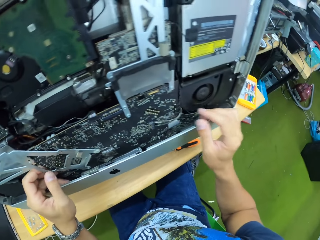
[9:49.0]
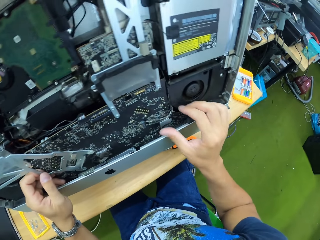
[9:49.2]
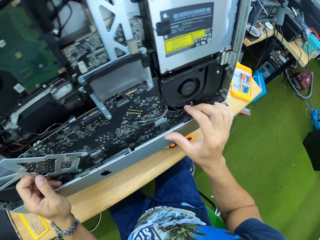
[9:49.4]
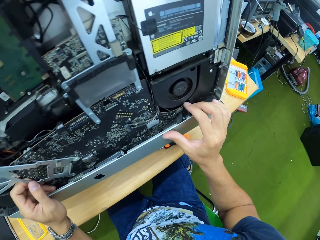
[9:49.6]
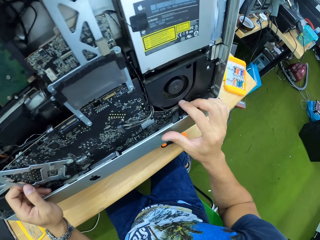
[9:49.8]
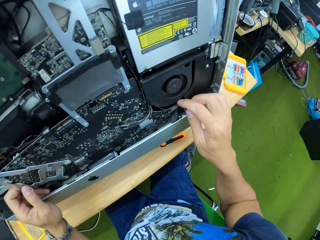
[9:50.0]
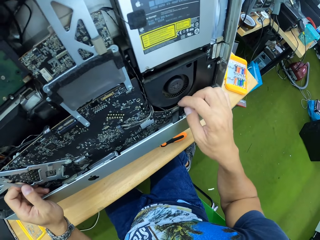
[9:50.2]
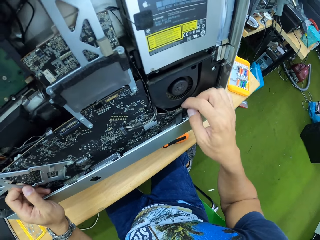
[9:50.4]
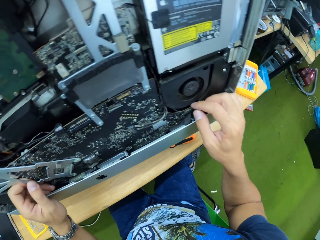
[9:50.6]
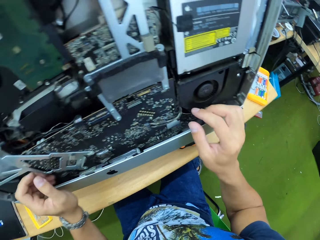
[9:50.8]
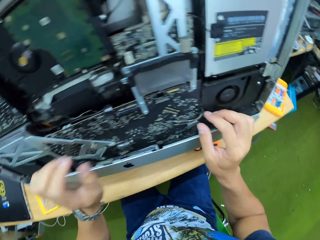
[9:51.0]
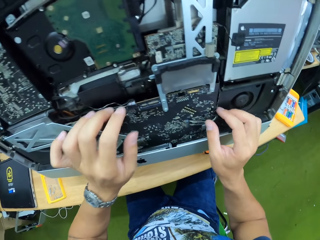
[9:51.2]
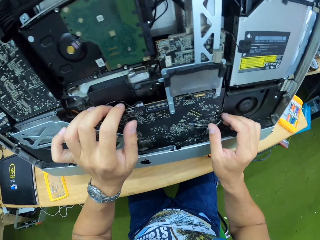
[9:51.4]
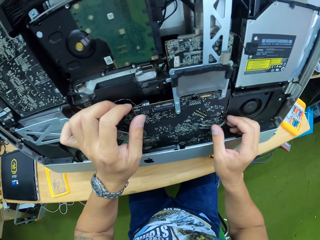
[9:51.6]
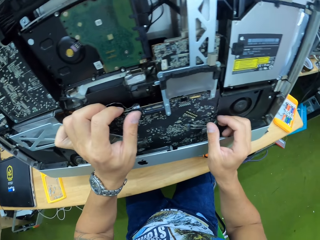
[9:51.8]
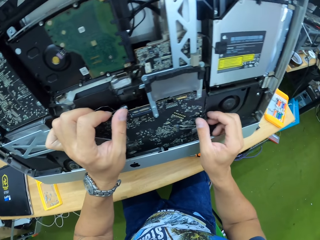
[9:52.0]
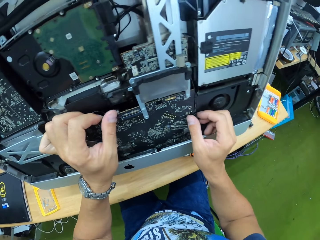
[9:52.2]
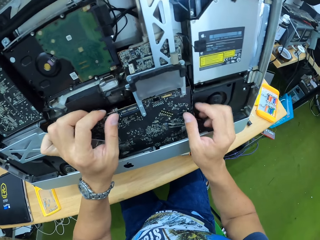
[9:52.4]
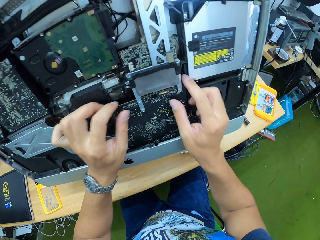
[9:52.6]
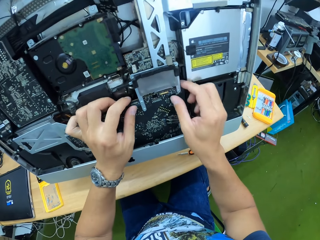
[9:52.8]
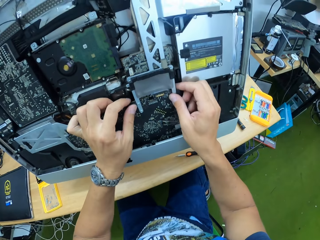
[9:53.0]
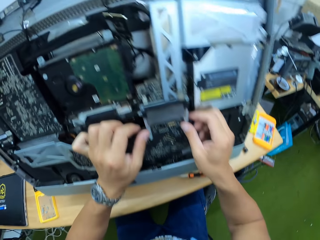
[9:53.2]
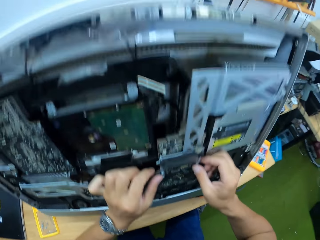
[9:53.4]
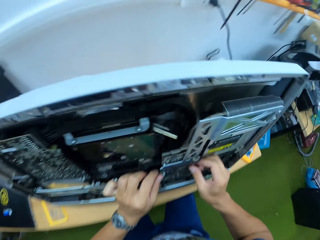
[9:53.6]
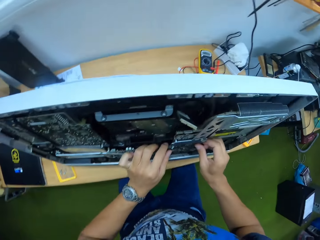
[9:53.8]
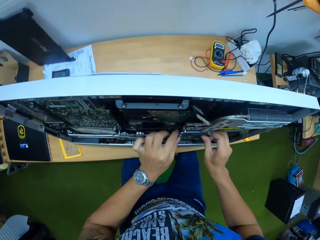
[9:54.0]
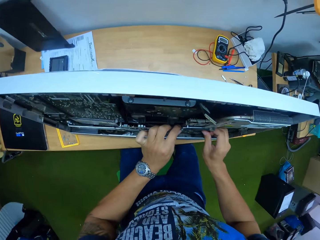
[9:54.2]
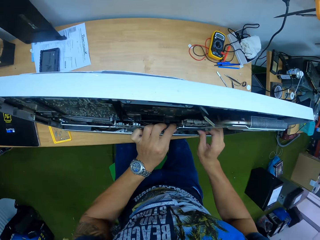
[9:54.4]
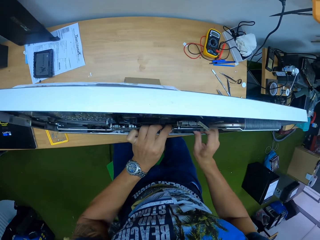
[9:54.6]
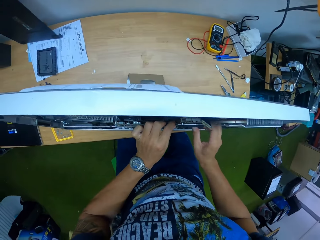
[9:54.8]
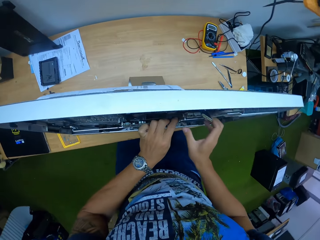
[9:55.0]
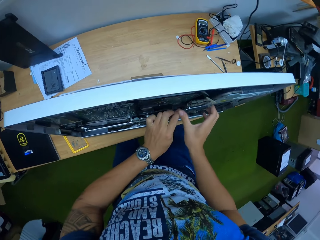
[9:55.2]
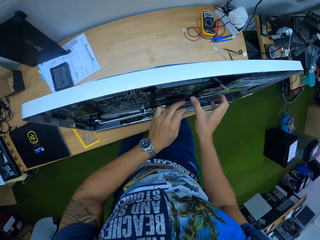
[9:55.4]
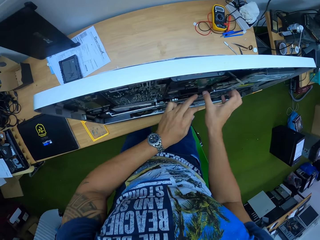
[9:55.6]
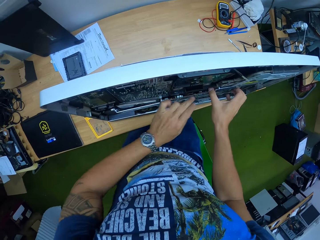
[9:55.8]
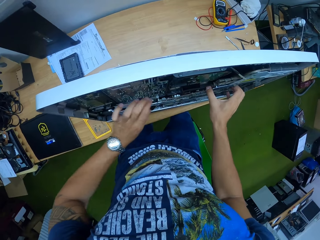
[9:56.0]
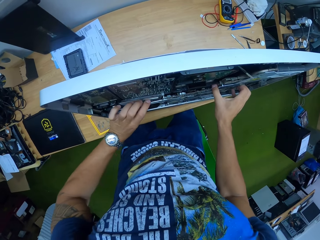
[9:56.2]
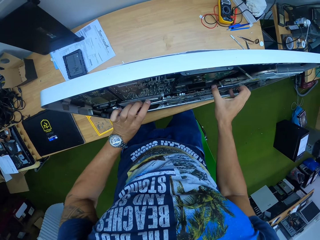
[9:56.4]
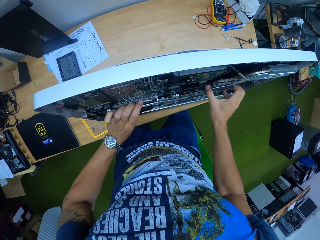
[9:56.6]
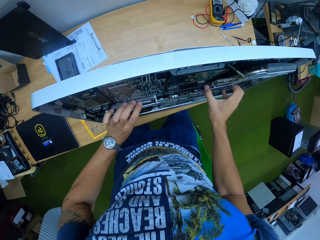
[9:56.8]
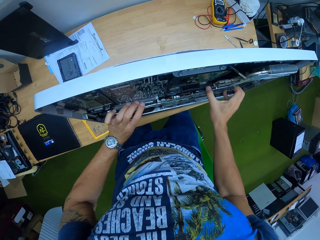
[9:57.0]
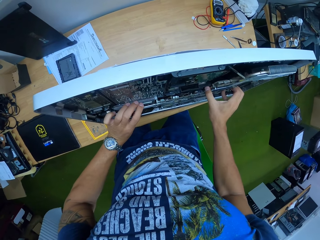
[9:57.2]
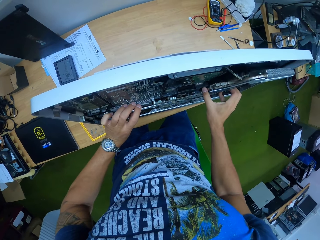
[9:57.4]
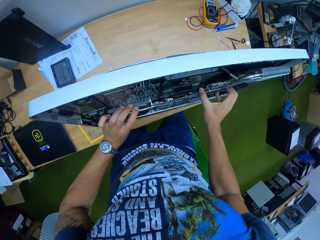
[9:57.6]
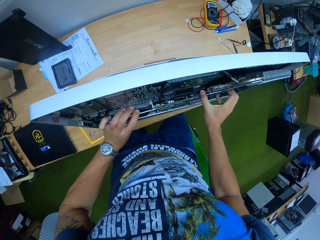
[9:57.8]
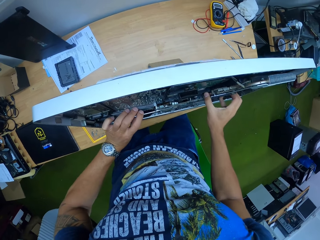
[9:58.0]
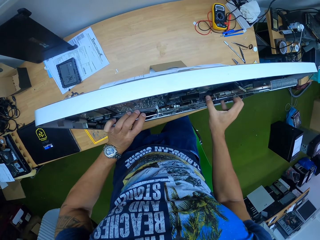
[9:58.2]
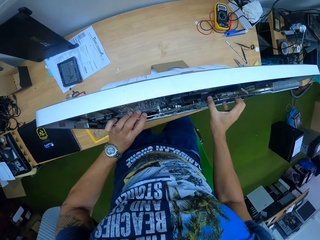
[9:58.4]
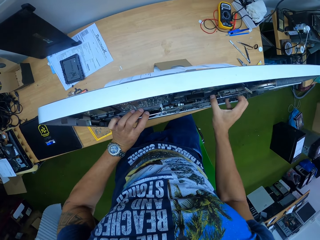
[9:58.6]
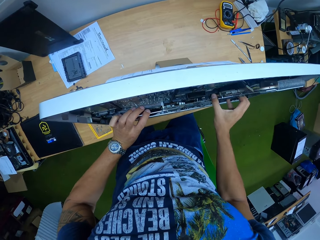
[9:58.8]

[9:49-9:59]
The camera wearer touches the computer component with both hands. They touch the computer component with both hands again. They look at the back of the computer.

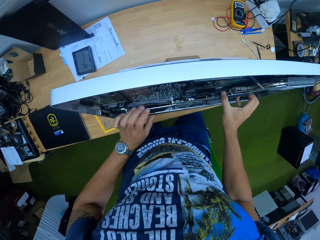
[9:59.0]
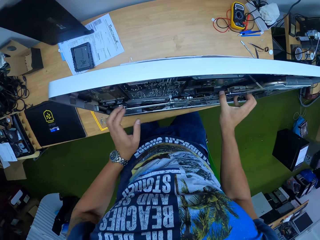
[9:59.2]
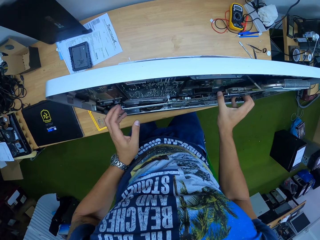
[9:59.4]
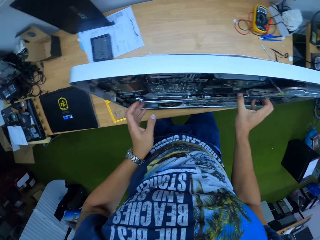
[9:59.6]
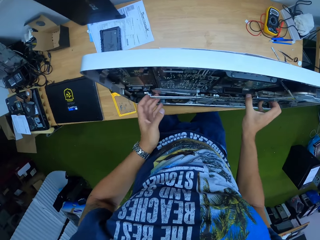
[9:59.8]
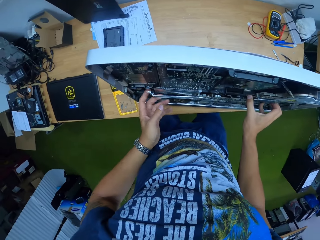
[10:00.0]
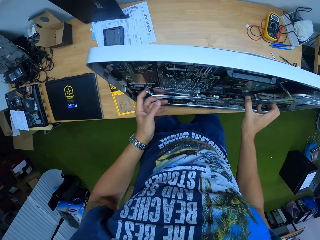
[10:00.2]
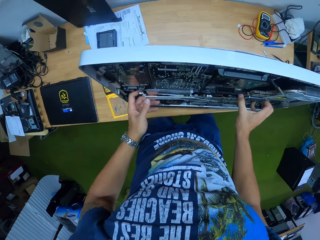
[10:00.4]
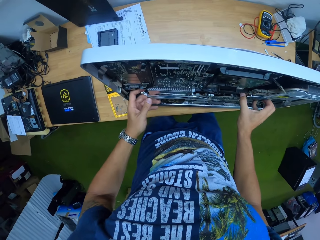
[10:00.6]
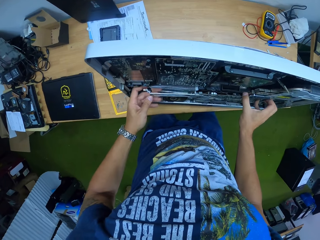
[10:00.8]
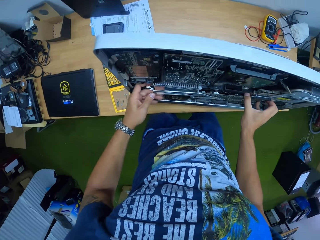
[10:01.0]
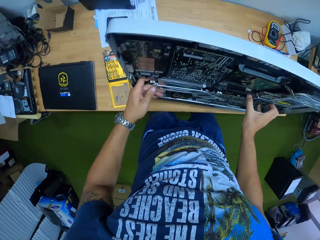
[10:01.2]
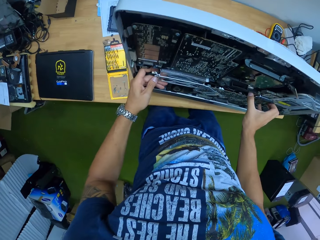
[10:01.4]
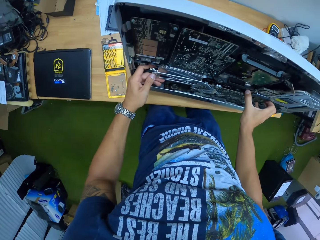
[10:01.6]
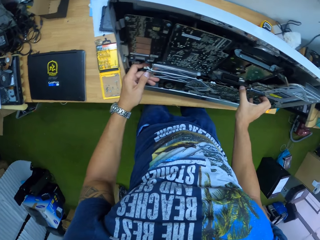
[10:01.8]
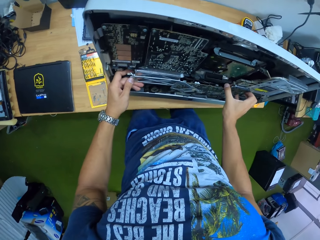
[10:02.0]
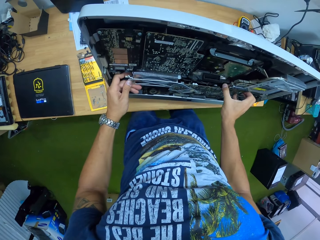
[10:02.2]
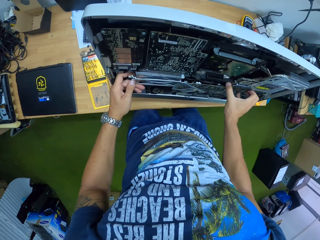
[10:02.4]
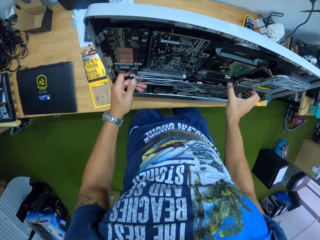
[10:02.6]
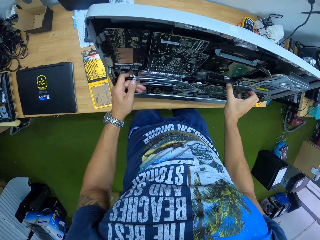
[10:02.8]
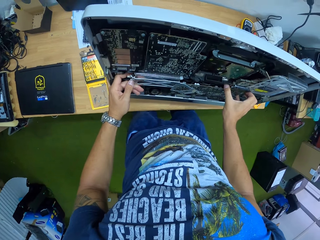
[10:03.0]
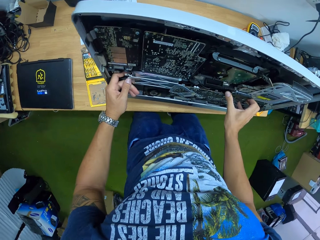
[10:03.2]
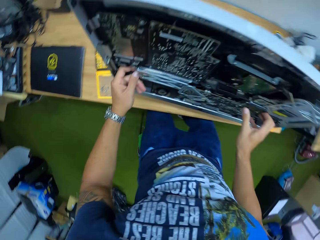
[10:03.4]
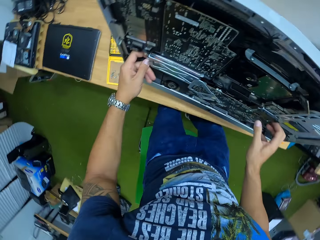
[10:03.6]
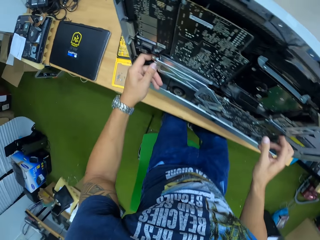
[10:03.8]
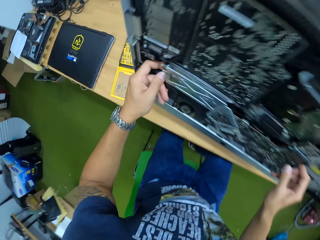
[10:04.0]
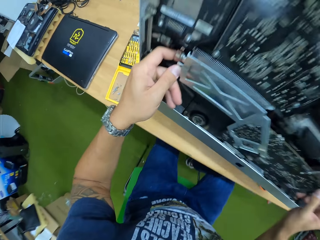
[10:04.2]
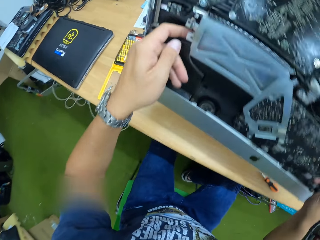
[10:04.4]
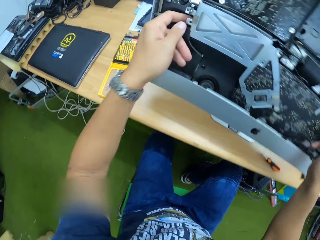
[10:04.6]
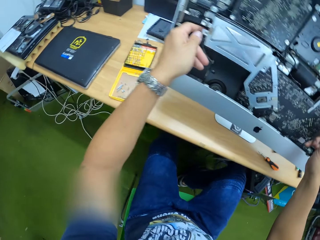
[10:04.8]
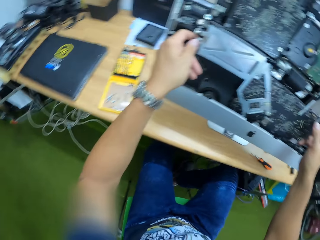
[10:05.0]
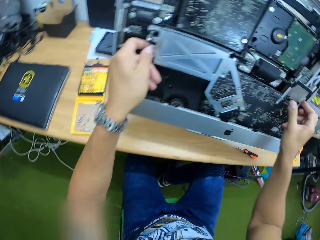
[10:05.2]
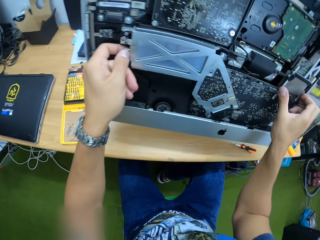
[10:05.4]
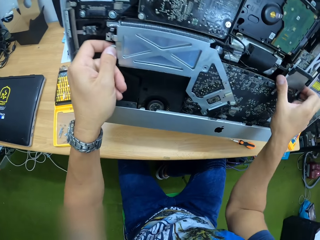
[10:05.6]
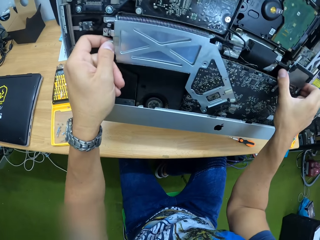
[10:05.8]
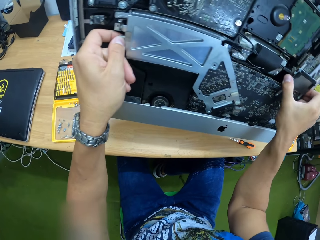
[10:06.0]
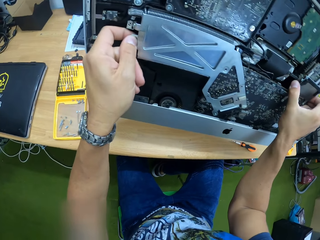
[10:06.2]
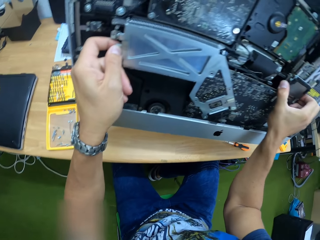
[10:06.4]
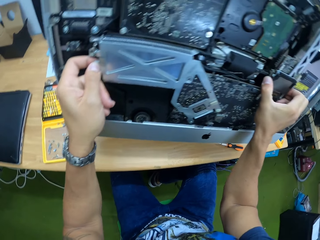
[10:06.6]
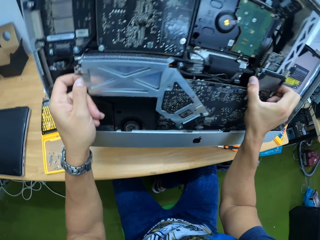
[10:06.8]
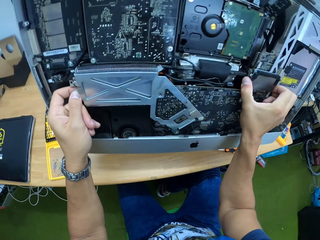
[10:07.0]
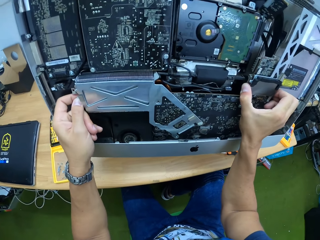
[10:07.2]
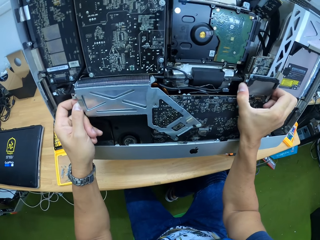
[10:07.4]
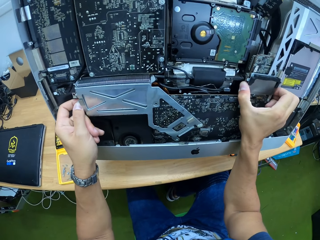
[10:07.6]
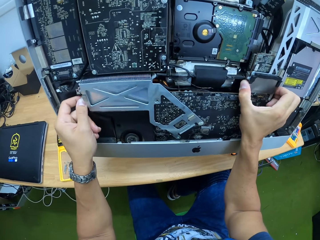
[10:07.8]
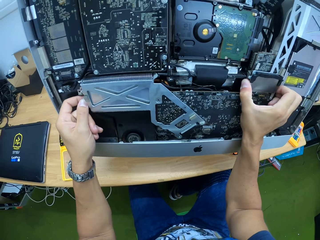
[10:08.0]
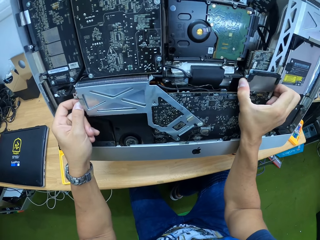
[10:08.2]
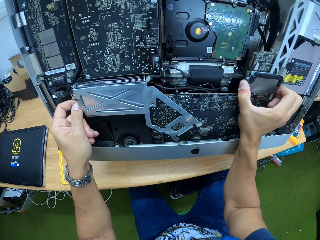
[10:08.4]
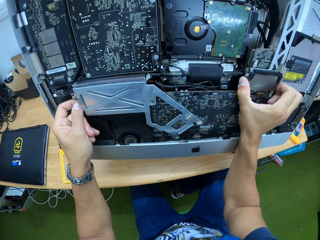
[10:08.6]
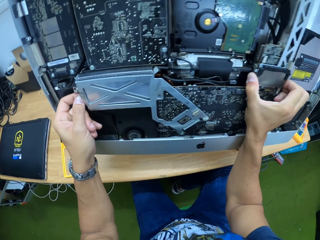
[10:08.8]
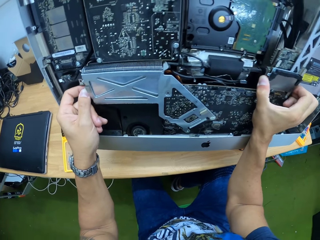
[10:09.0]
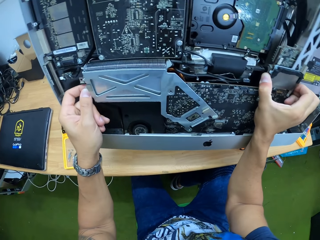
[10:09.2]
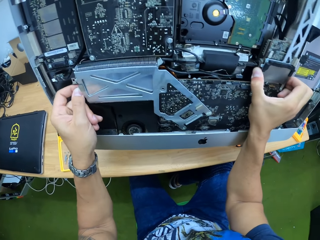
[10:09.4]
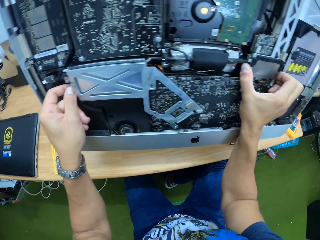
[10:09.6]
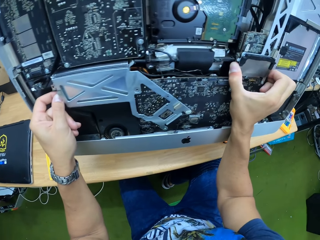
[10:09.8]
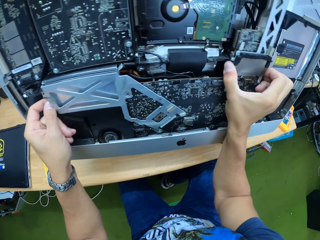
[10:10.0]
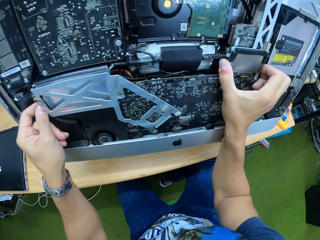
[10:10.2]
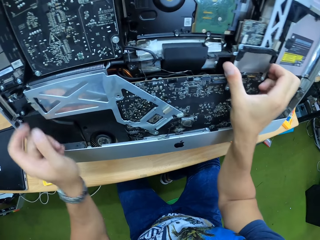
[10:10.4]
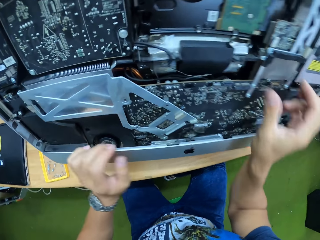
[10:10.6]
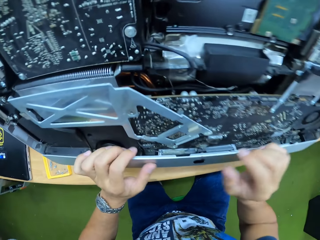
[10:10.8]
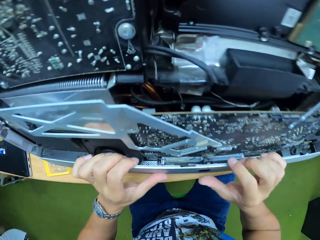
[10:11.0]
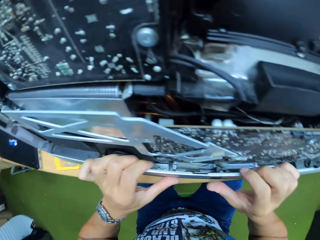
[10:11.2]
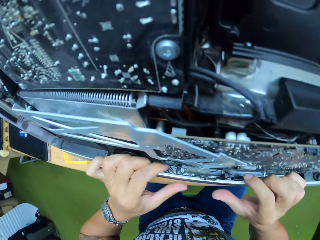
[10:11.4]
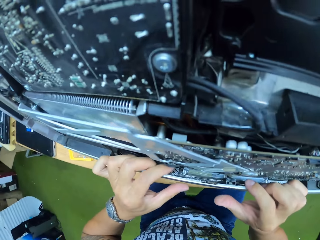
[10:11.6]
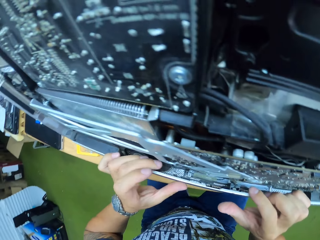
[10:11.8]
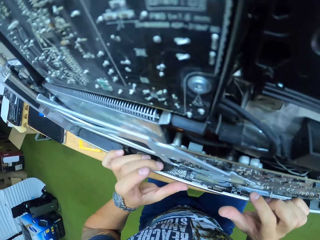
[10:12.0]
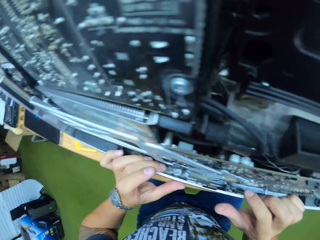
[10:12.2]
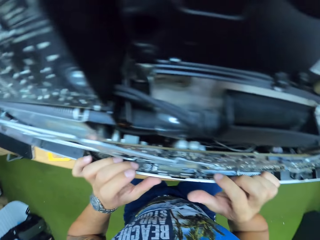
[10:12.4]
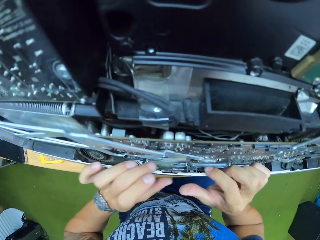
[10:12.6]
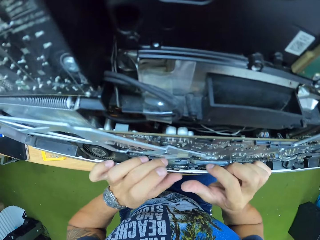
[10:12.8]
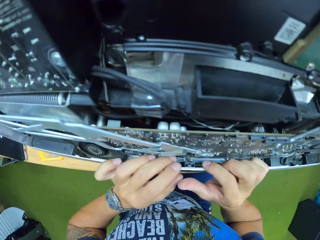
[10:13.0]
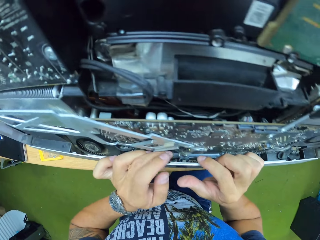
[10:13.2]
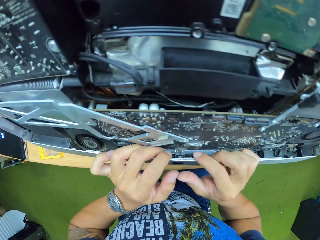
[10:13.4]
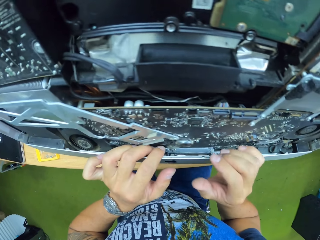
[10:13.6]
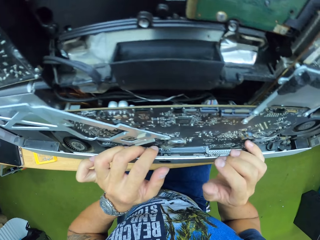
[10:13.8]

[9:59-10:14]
The camera wearer shakes the computer component with both hands. They look at the computer motherboard. They look at the component in the left hand. They shake the computer components with both hands.
